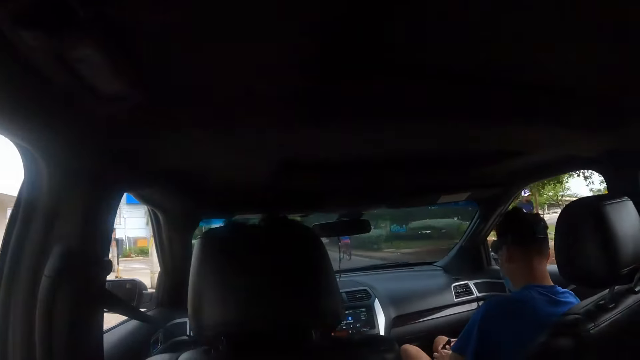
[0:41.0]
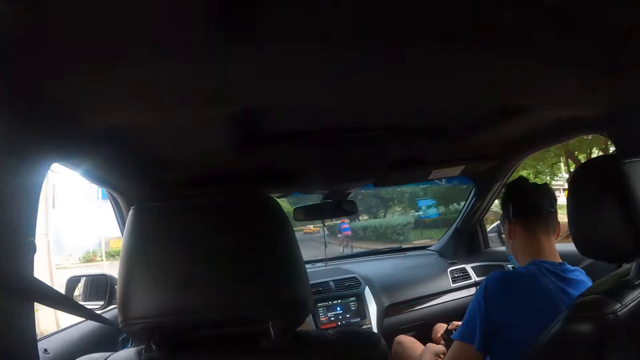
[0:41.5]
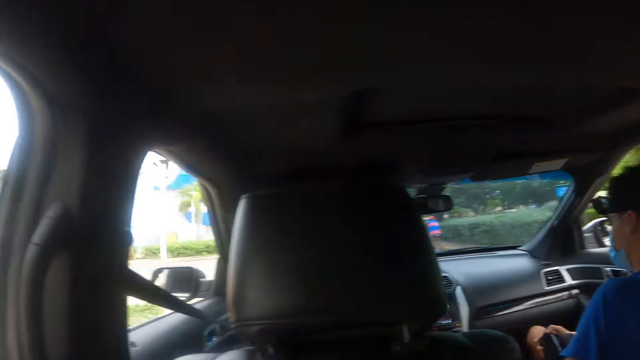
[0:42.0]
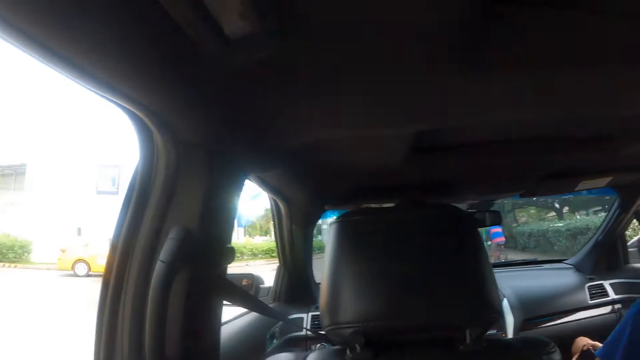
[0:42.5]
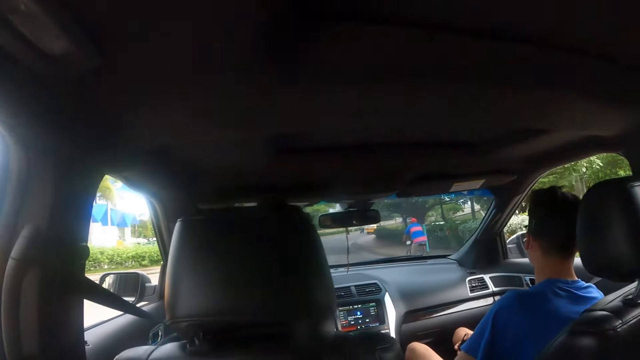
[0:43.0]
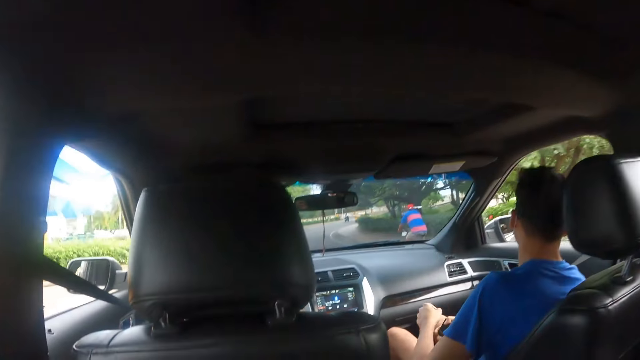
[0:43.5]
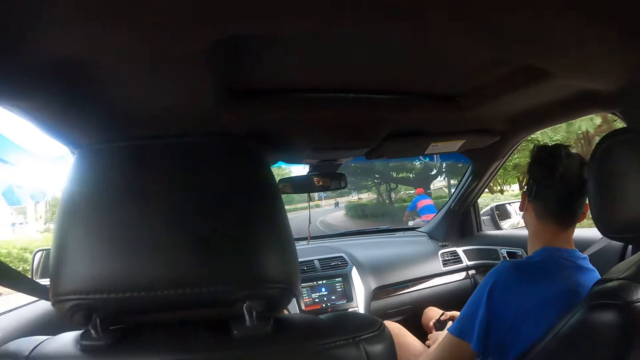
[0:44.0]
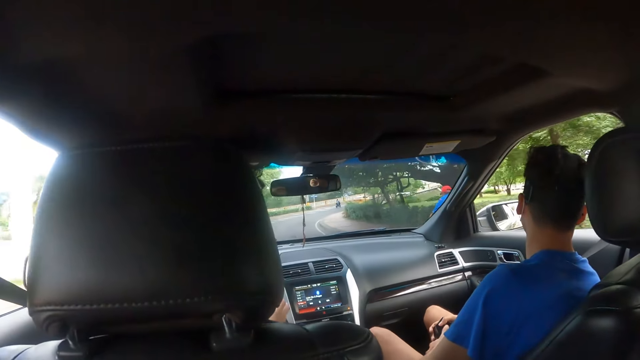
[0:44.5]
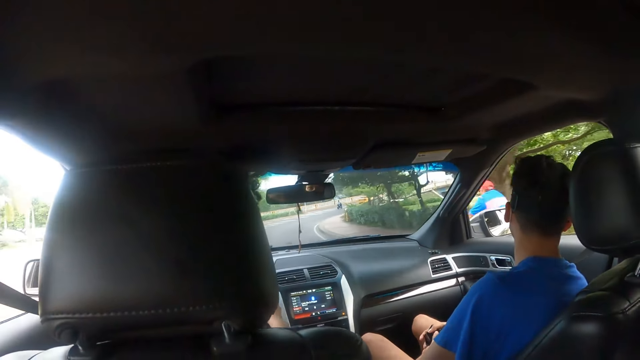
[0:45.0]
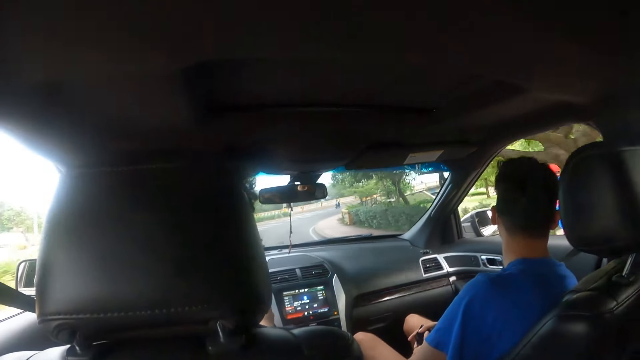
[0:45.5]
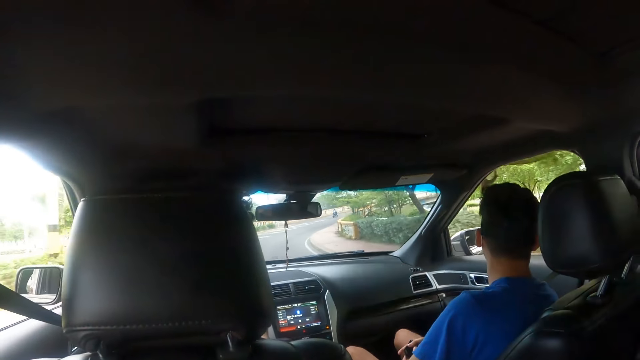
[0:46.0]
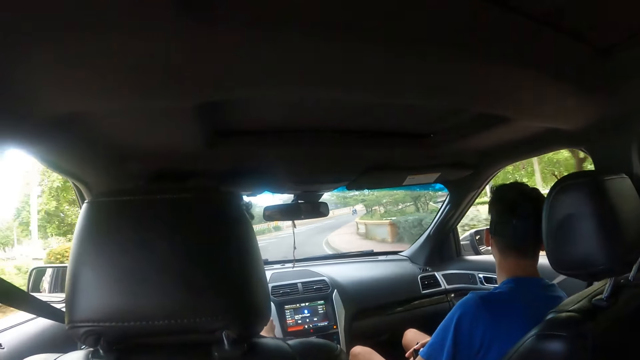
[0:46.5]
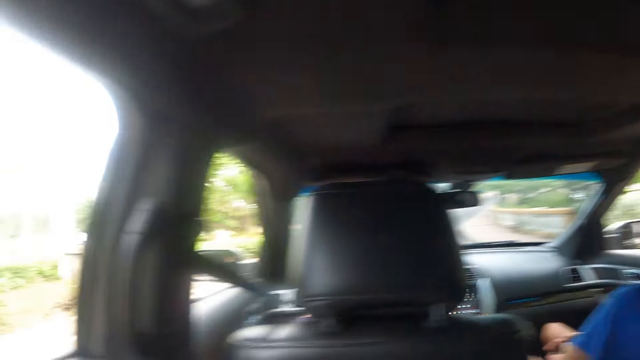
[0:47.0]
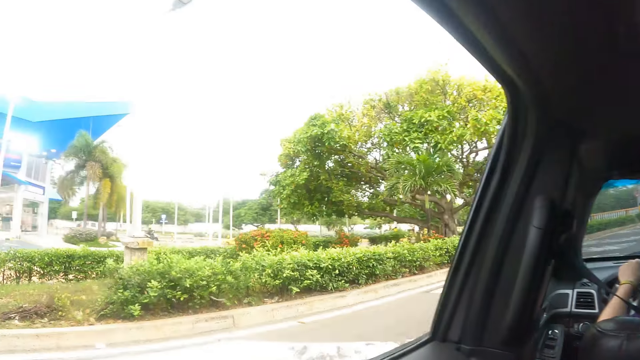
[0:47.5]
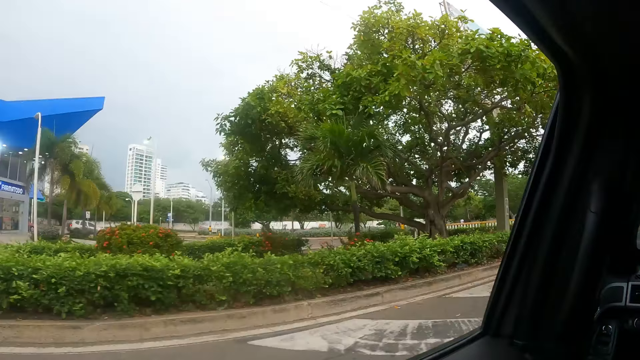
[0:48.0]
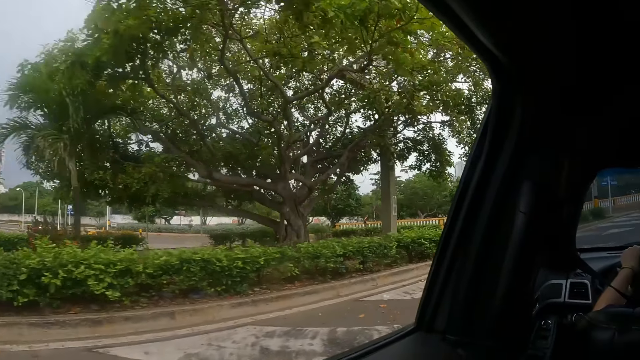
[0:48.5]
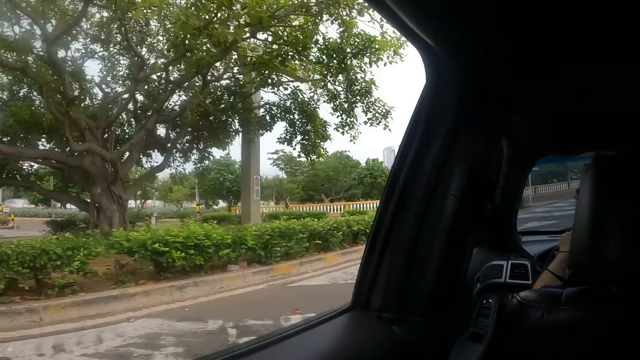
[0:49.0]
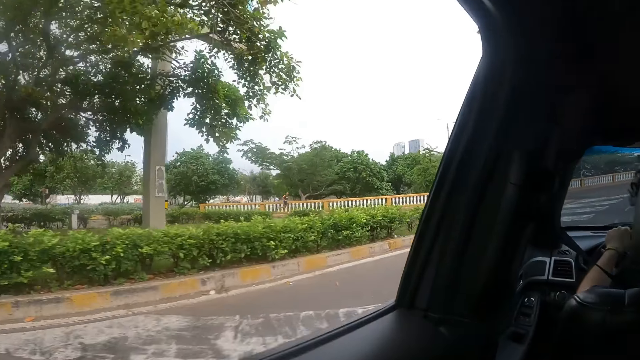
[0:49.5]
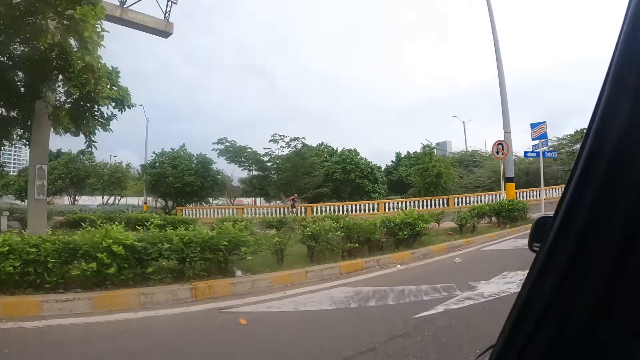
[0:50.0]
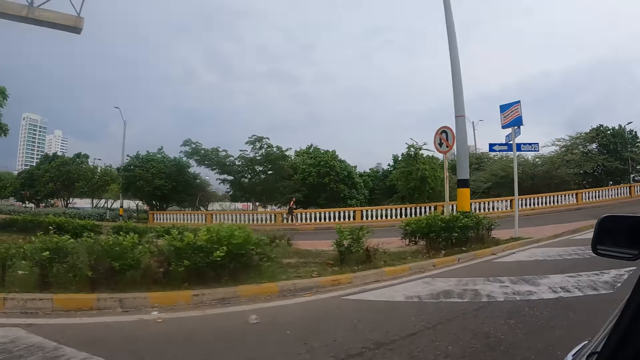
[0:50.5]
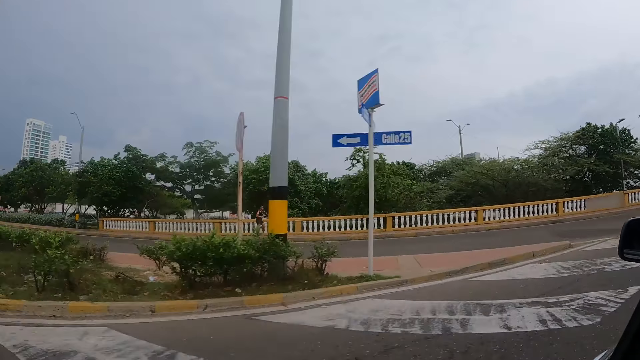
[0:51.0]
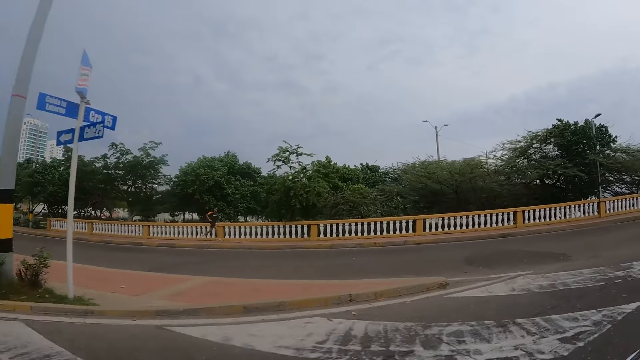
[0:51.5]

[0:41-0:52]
The camera wearer looks out through the window.

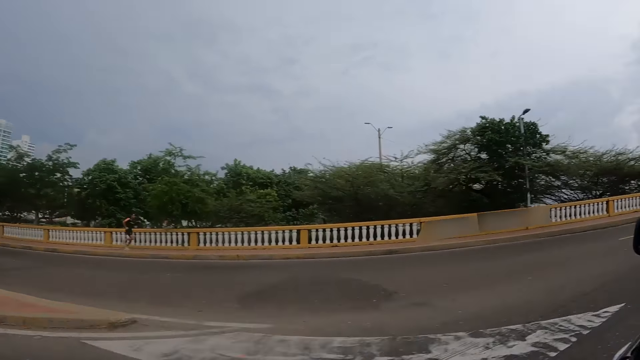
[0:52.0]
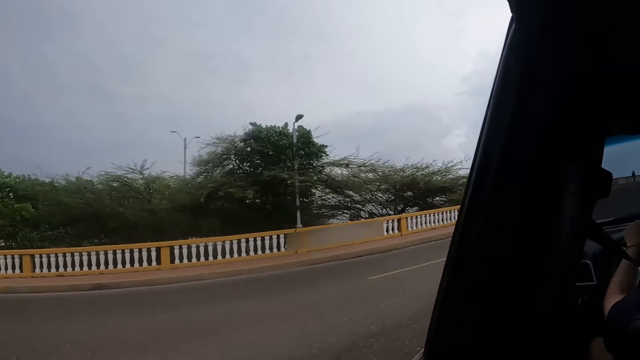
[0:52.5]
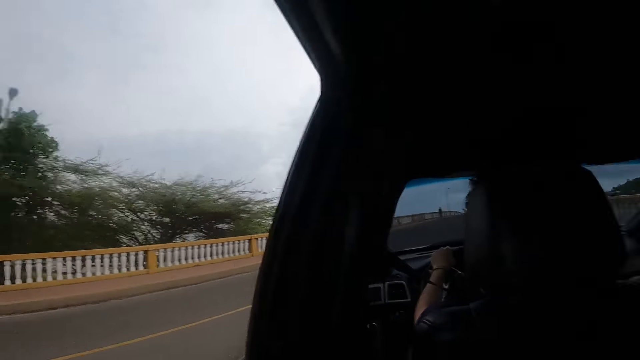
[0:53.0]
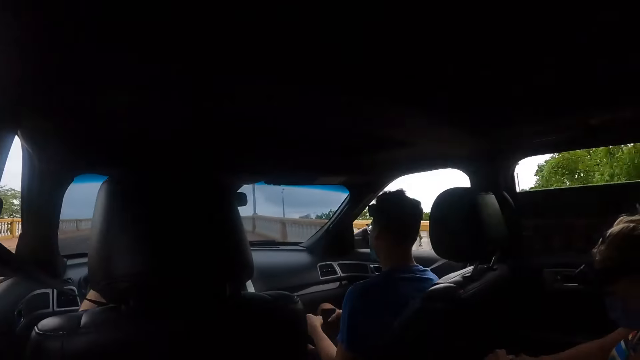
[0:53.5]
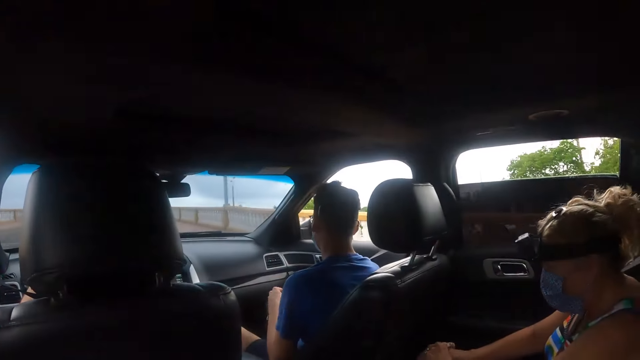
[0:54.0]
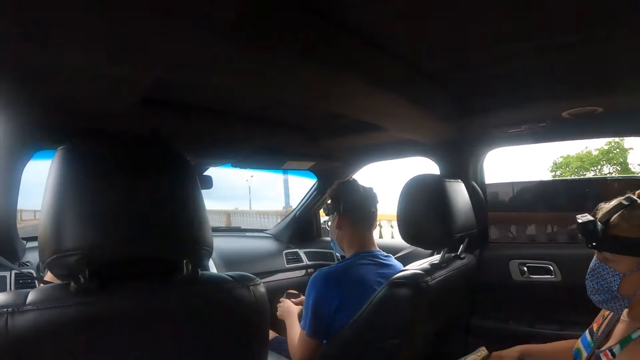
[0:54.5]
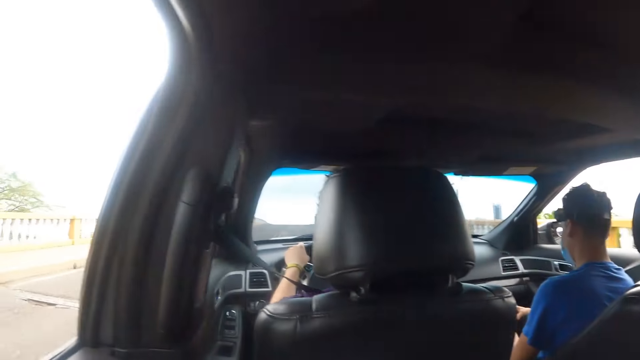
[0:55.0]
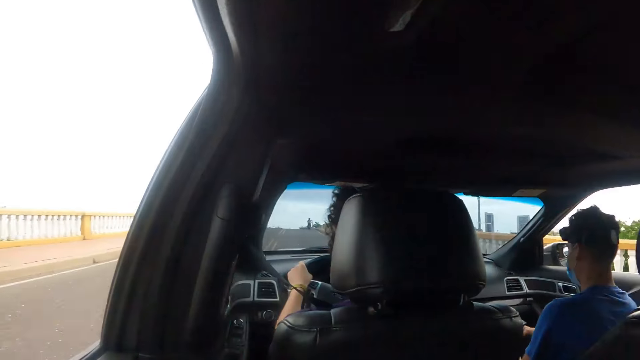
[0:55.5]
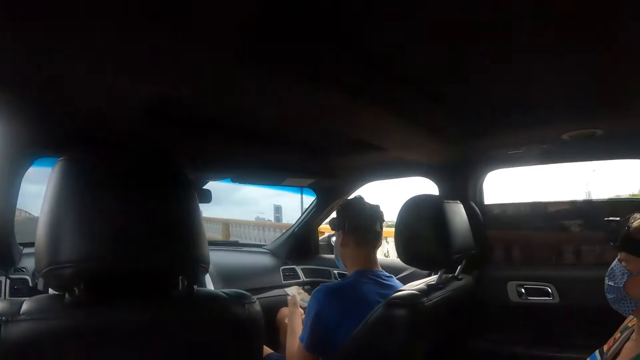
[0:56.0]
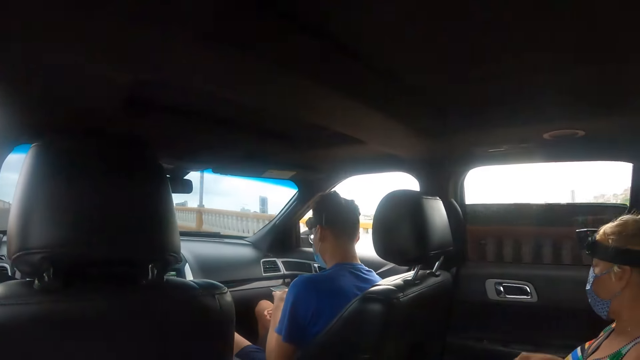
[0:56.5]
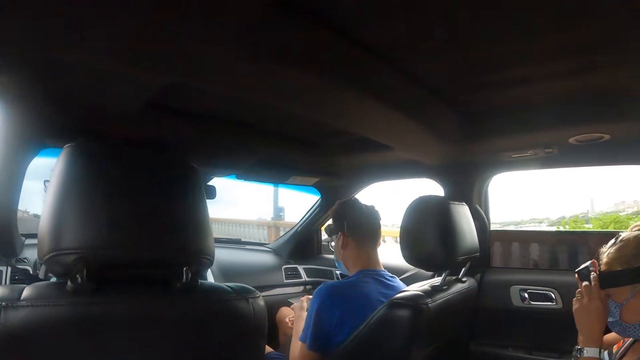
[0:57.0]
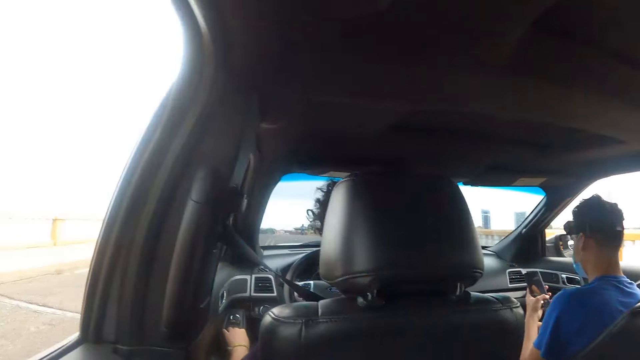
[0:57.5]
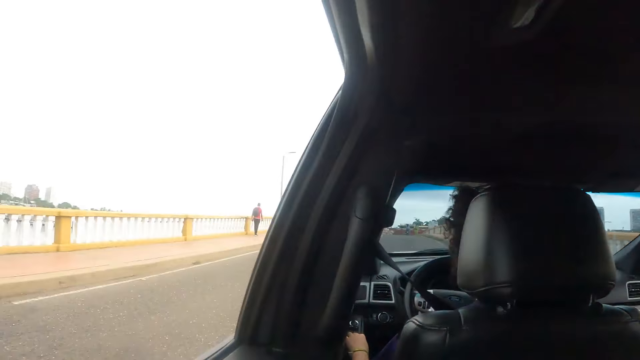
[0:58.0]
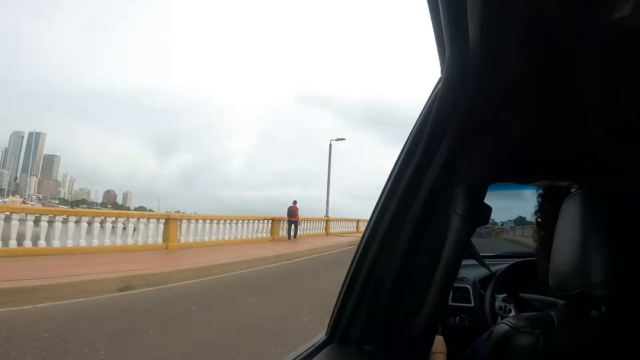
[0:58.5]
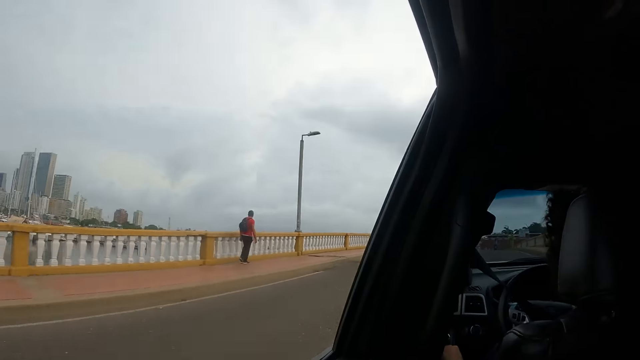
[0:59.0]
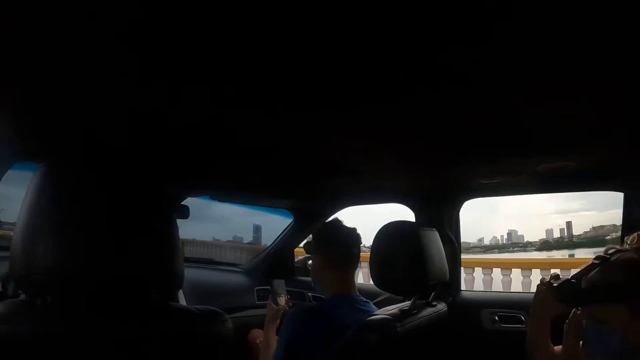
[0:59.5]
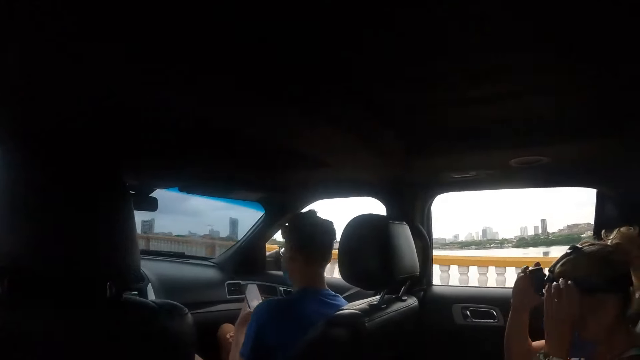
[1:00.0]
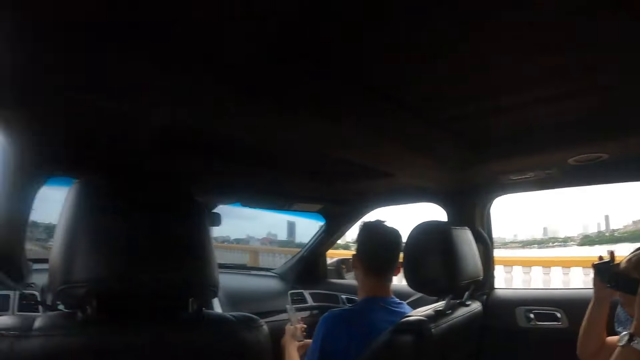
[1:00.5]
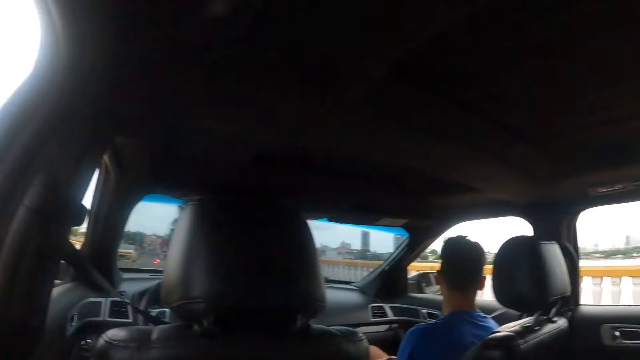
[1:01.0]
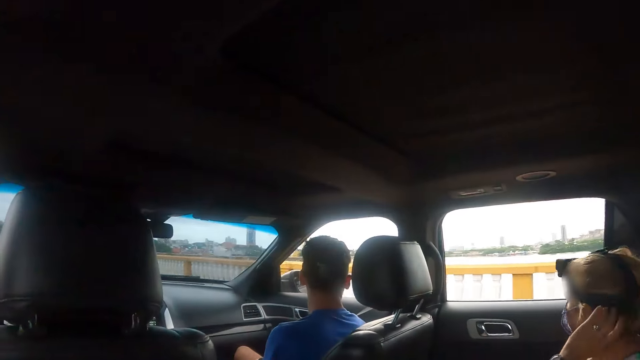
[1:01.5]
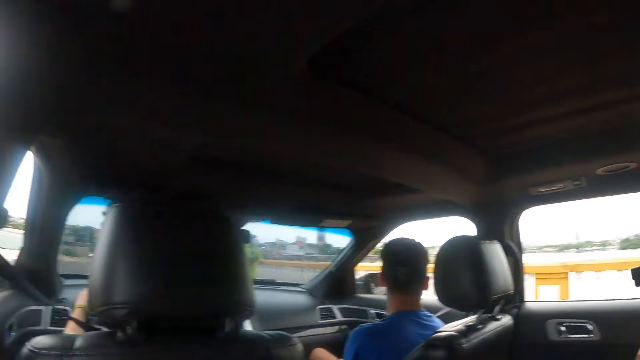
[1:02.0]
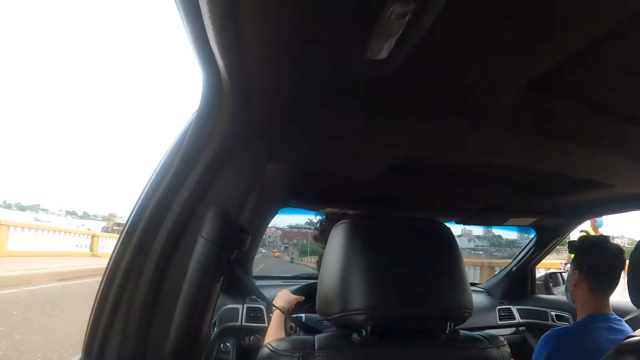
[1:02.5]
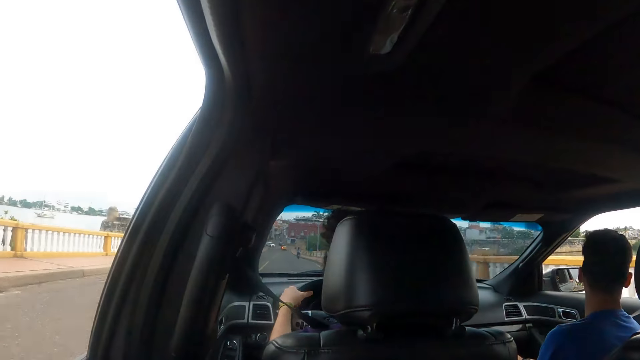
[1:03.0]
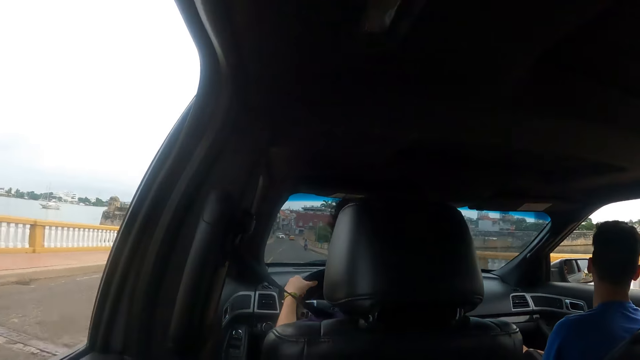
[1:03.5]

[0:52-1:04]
The camera wearer looks inside the car. They look out through the window. They look inside the car.
